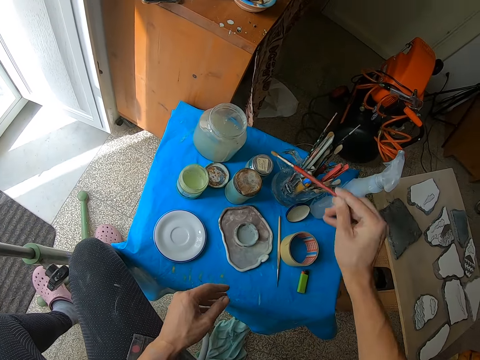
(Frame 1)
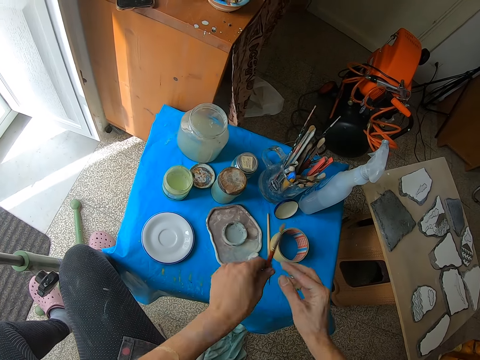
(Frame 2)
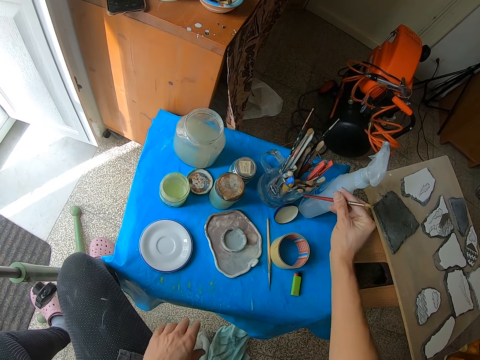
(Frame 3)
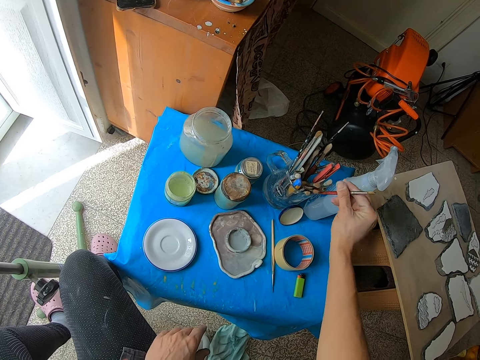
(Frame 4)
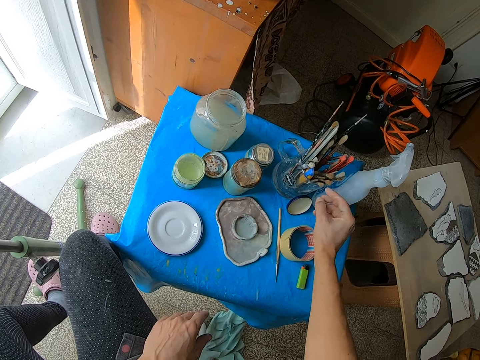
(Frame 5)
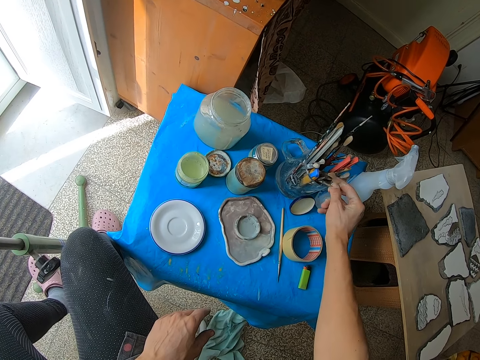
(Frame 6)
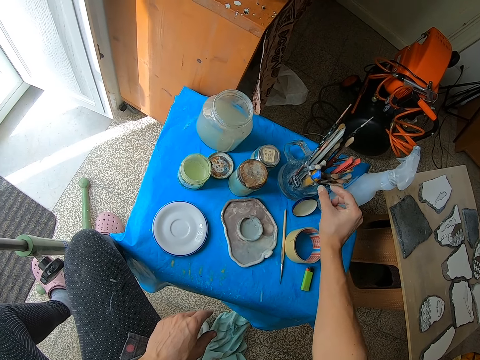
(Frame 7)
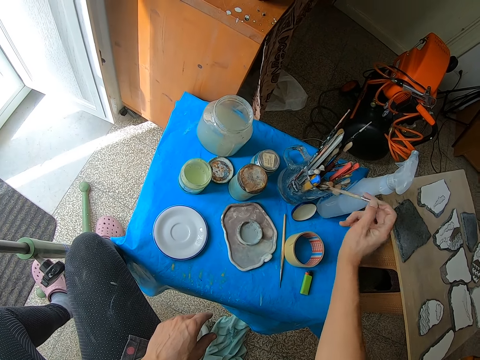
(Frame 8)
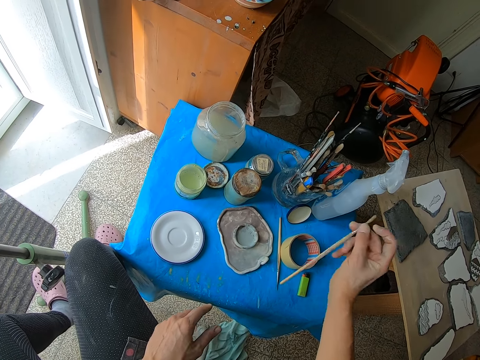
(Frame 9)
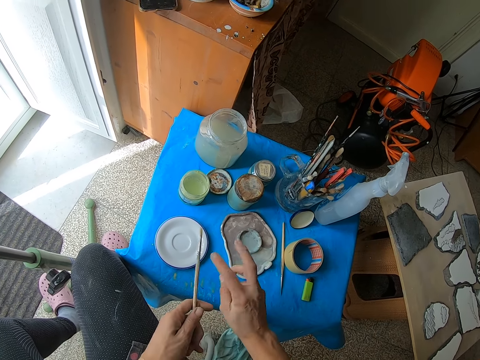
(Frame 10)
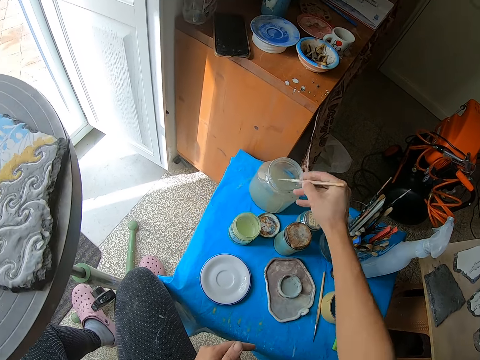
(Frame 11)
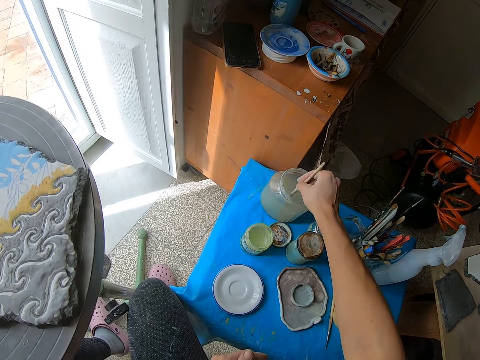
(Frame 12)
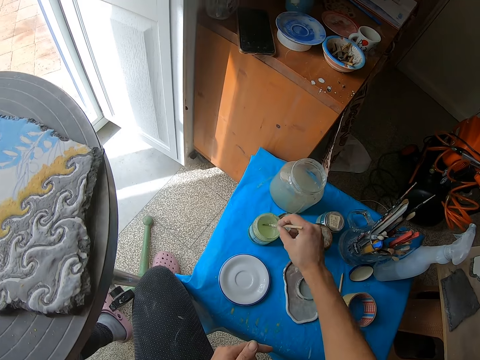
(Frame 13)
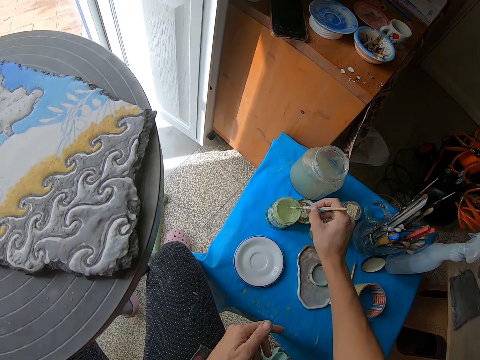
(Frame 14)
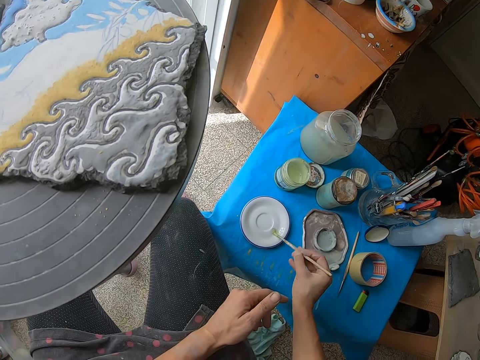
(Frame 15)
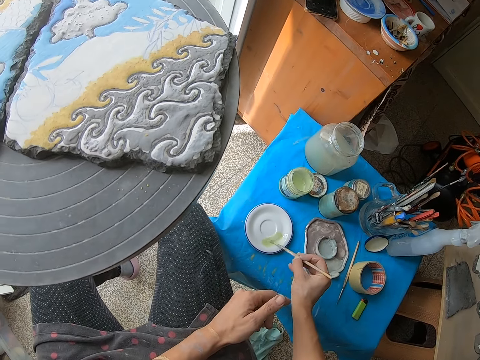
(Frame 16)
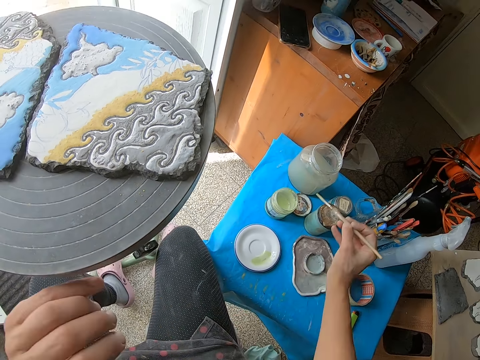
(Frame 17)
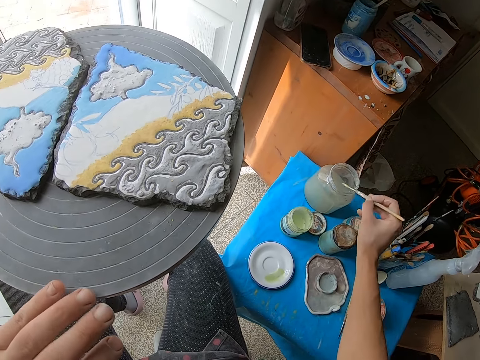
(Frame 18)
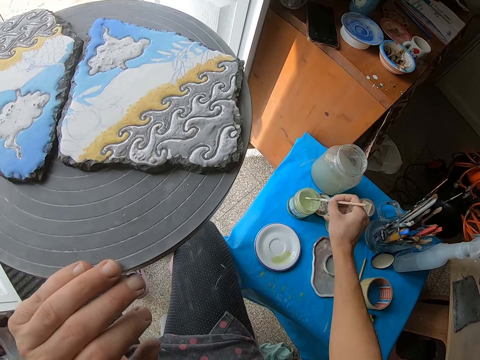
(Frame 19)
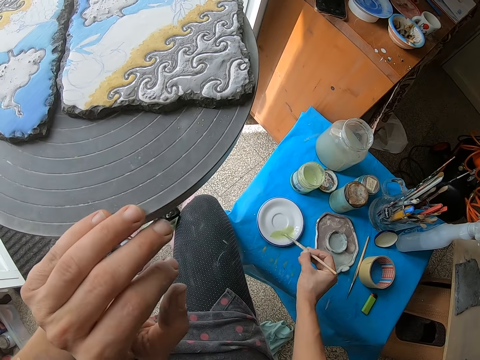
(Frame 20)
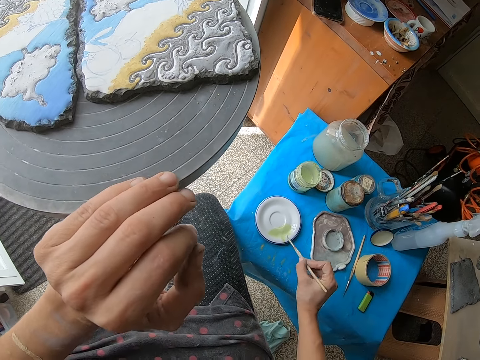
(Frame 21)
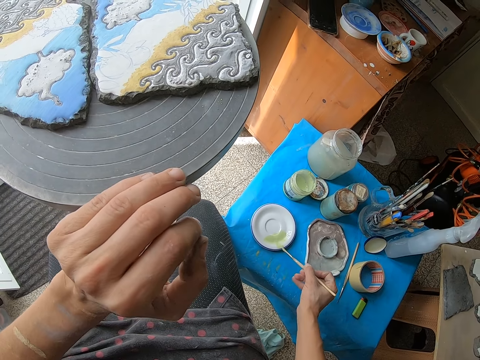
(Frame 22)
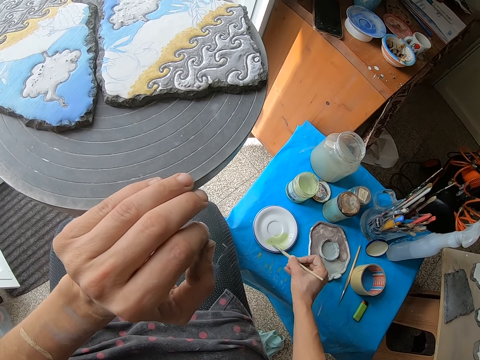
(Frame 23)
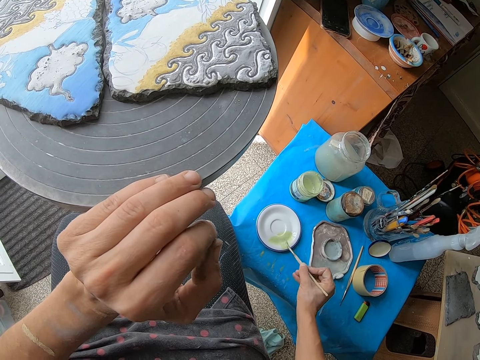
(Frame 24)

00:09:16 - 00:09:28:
The camera wearer removes the paint brush from the water jar on the table. He passes the paint brush in his right hand to his left hand. He rotates the brush. He passes the paint brush in his left hand to his right hand. He drops the paint brush in his right hand into a plastic on the table. He picks another paint brush from the plastic on the table with his right hand. He passes the paint brush in his right hand to his left hand. He passes the paint brush in his left hand to his right hand. He dips the paint brush in his right hand into the water jar on the table. He dips the paint brush in his right hand into a paint bottle on the table. He stirs the paint in the paint bottle with the paint brush in his right hand. He smears a white plate on the table with the paint brush in his right hand. He dips the paint brush in his right hand into the water jar on the table. He dips the paint brush in his right hand into the paint bottle on the table. He smears the white plate on the table with the paint brush in his right hand.

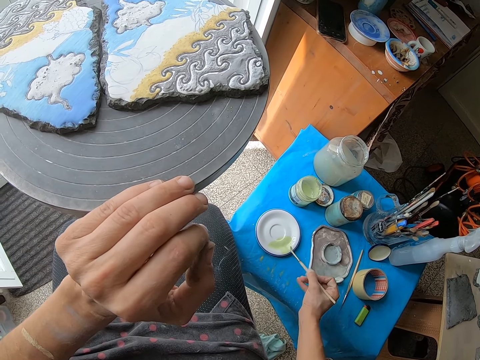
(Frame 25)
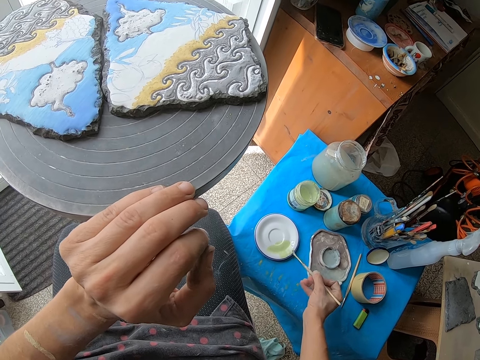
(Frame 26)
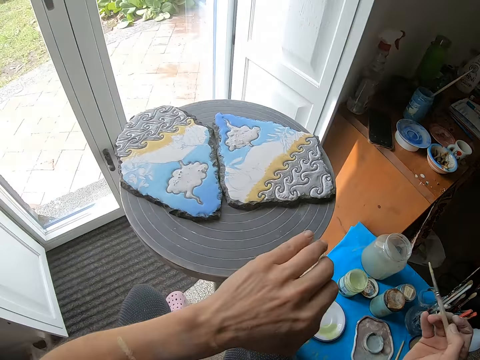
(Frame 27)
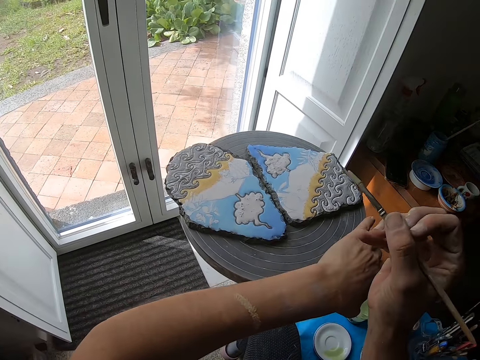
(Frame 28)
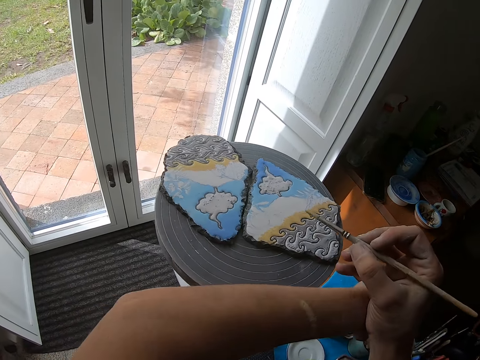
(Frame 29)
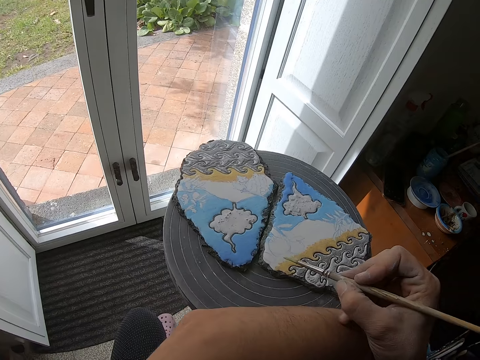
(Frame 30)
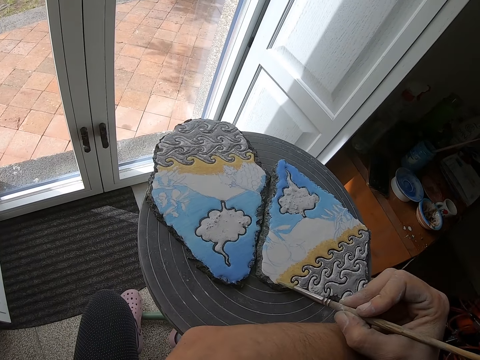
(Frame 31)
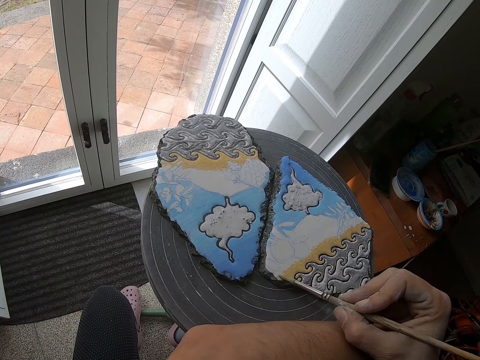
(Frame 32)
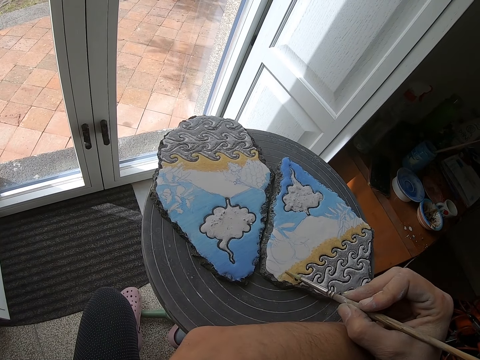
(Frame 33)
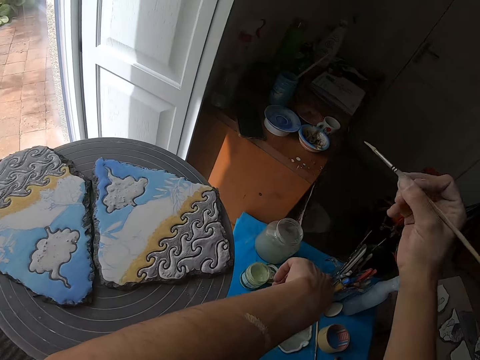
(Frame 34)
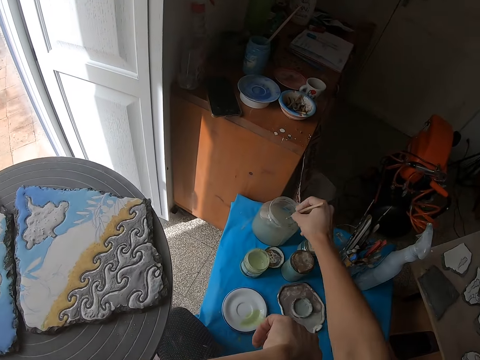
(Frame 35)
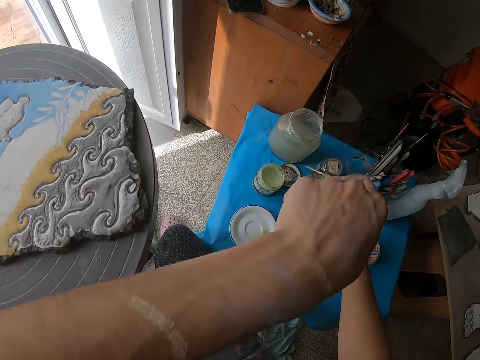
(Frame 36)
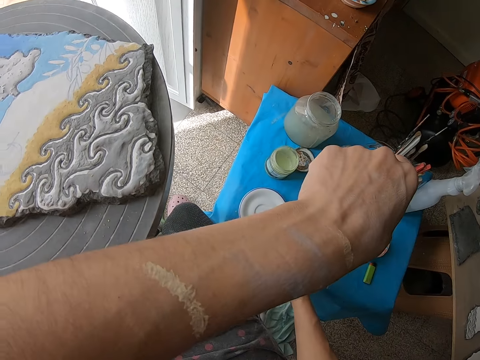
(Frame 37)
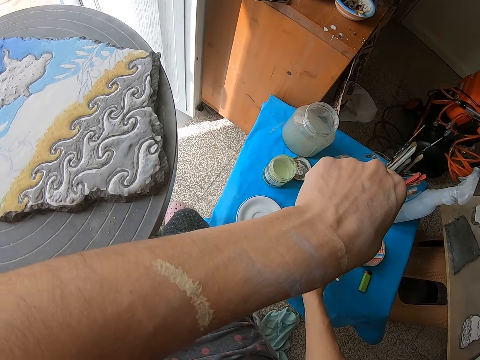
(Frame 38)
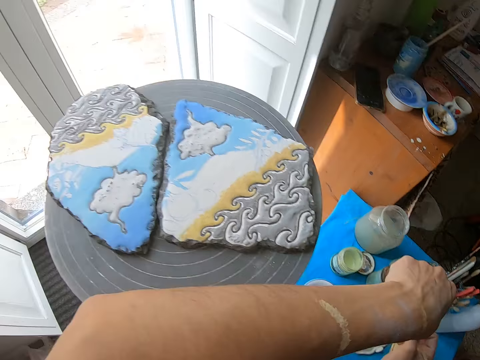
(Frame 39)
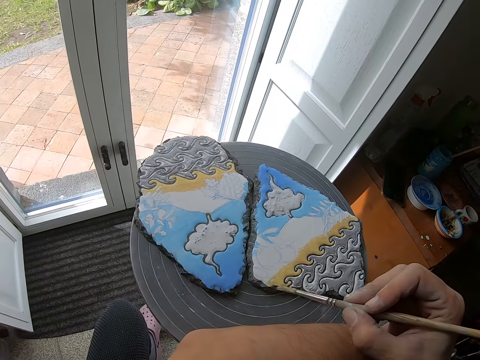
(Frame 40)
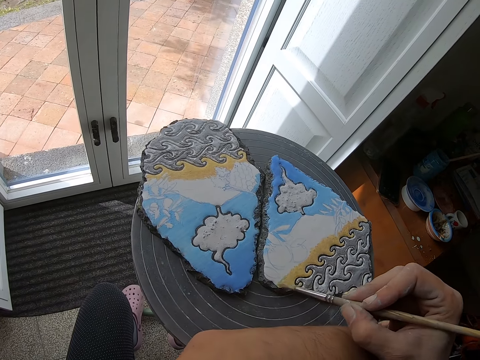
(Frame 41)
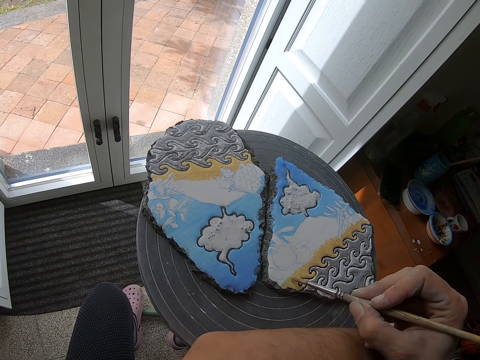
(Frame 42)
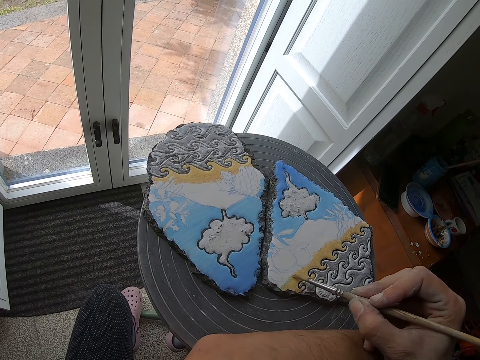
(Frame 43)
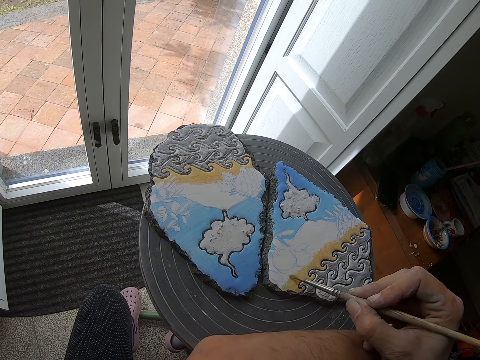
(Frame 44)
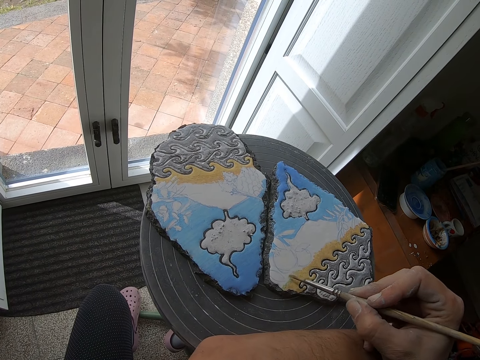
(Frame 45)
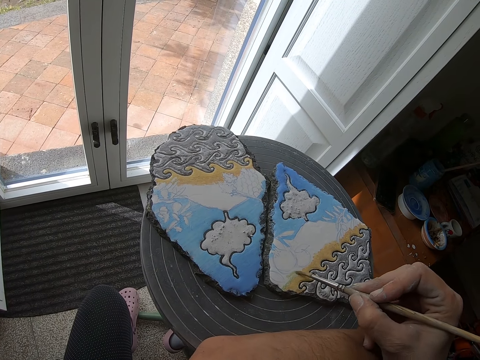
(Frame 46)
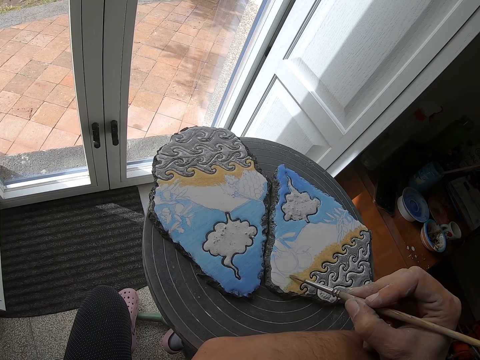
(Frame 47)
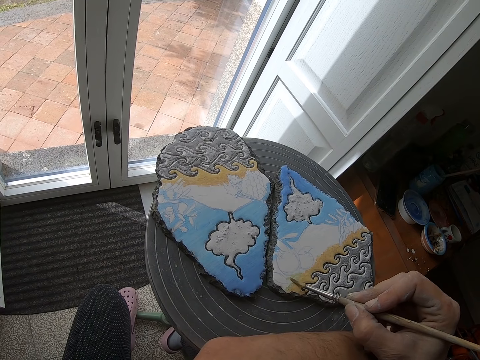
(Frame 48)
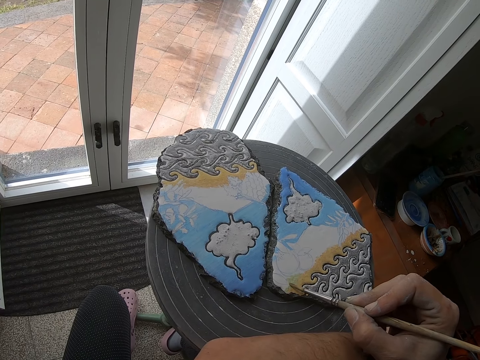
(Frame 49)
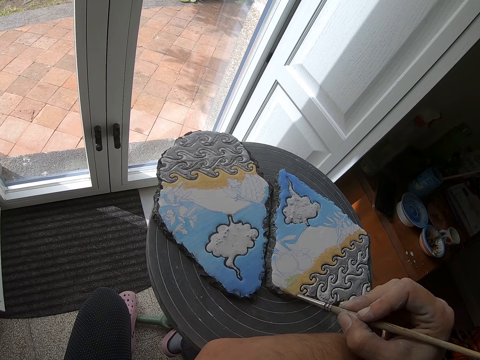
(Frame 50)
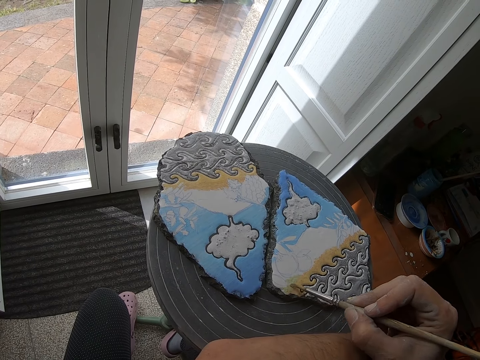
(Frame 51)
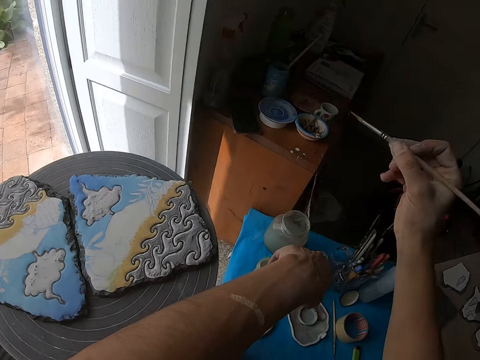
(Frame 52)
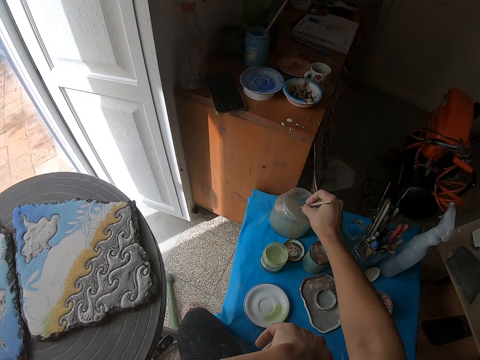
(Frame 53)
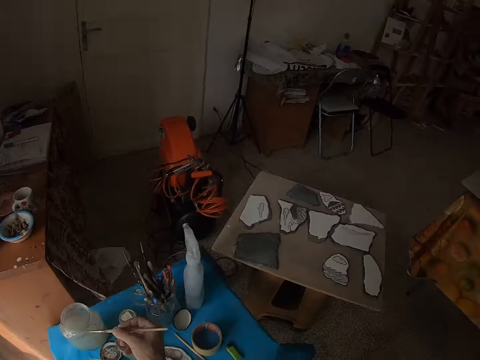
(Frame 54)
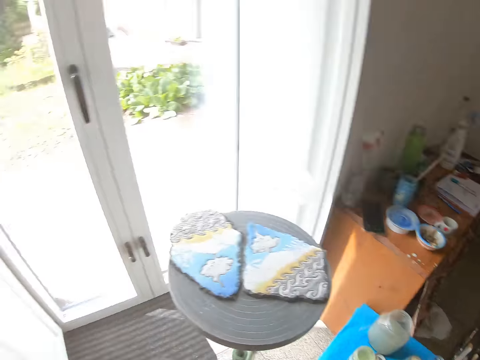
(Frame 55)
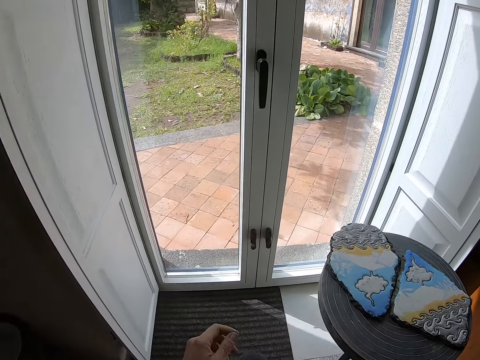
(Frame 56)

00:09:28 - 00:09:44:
The camera wearer turns a stool with his left hand. He paints on a rock on the stool with the paint brush in his right hand. He removes the paint brush in his right hand from the rock on the stool. He dips the paint brush in his right hand into the water jar on the table. He smears the white plate on the table with the paint brush in his right hand. He paints on the rock on the stool with the paint brush in his right hand. He removes the paint brush in his right hand from the rock on the stool. He dips the paint brush in his right hand into the water jar on the table. He removes the paint brush in his right hand from the water jar on the table. He drops the paint brush in his right hand on the table. He looks around.
